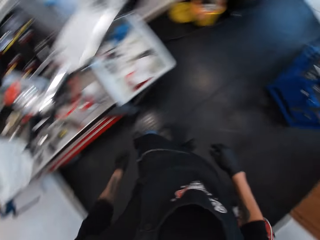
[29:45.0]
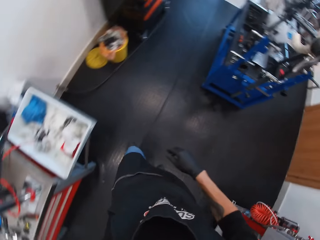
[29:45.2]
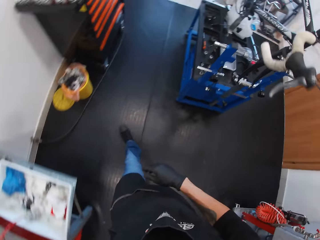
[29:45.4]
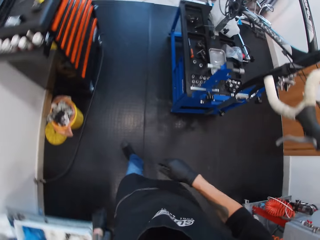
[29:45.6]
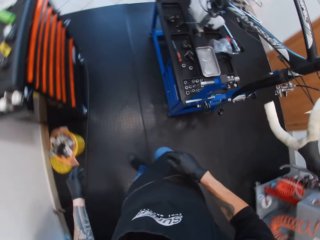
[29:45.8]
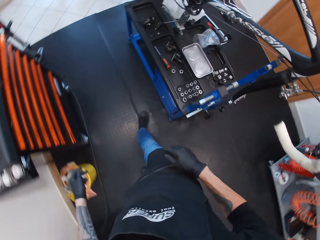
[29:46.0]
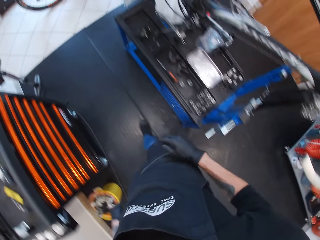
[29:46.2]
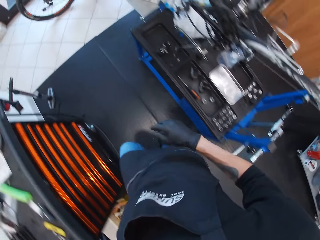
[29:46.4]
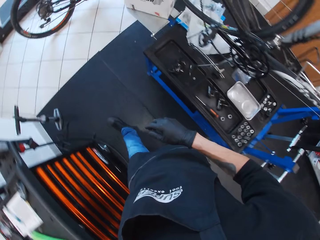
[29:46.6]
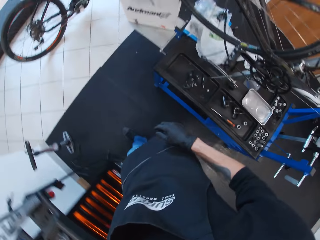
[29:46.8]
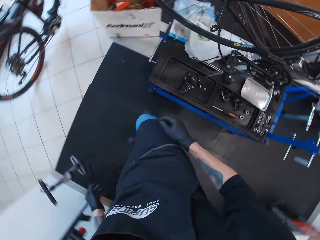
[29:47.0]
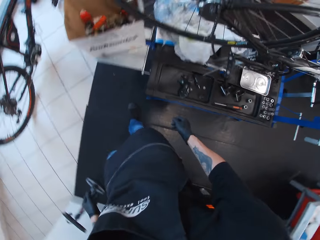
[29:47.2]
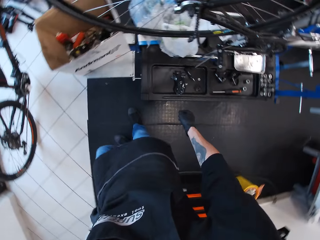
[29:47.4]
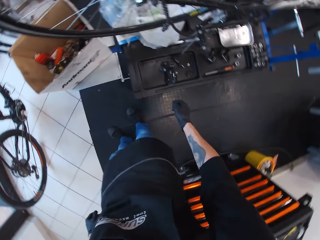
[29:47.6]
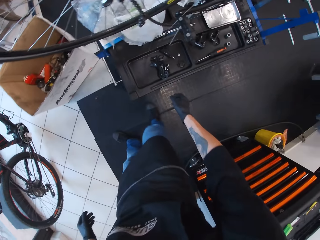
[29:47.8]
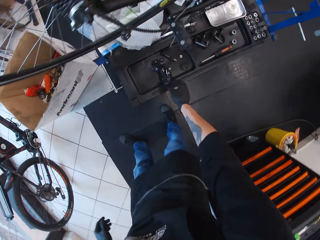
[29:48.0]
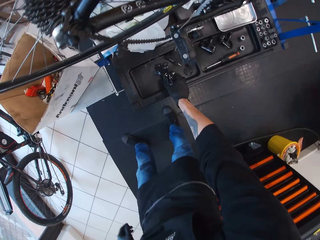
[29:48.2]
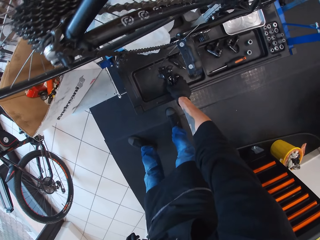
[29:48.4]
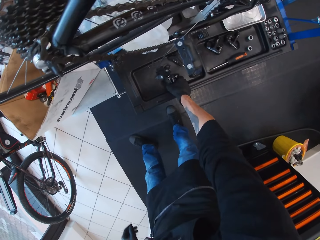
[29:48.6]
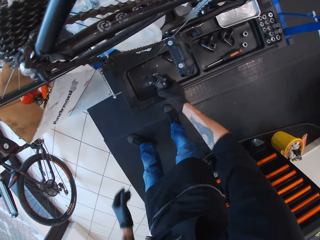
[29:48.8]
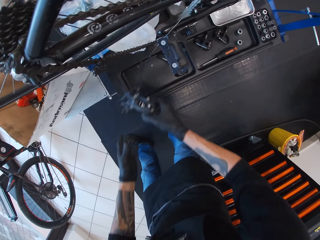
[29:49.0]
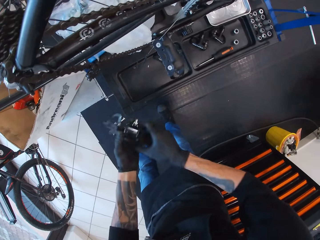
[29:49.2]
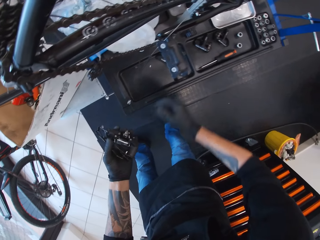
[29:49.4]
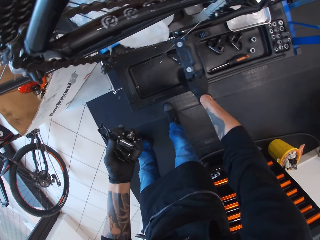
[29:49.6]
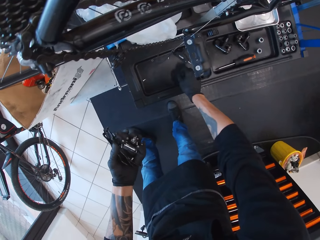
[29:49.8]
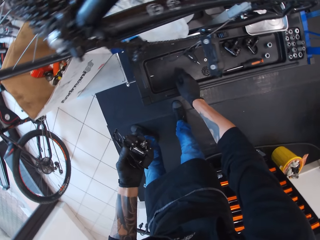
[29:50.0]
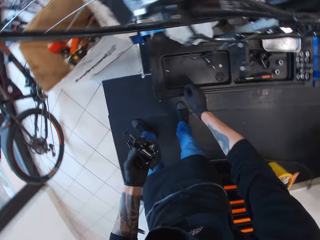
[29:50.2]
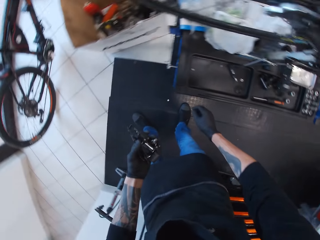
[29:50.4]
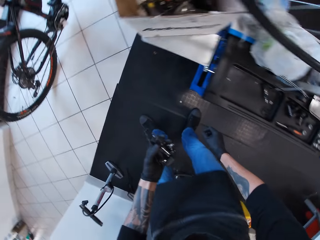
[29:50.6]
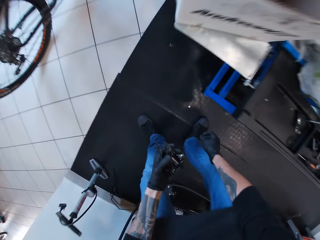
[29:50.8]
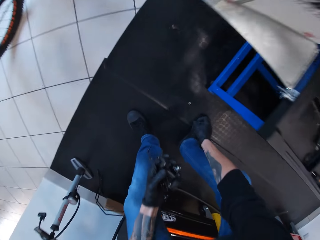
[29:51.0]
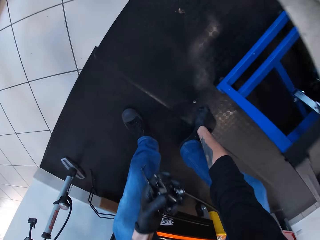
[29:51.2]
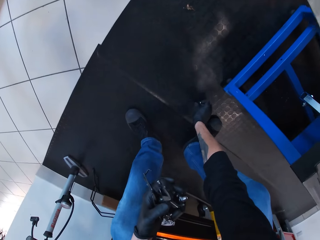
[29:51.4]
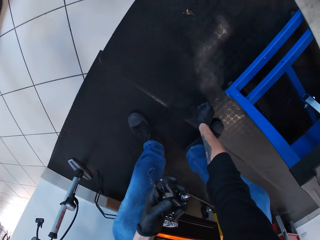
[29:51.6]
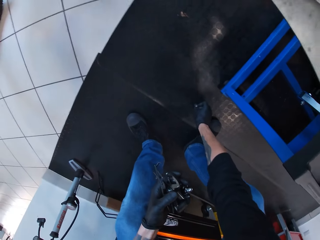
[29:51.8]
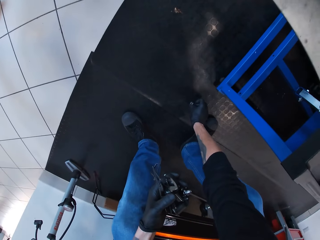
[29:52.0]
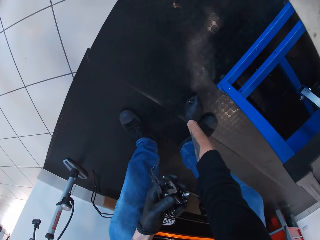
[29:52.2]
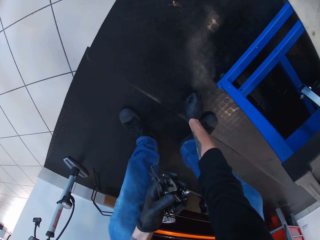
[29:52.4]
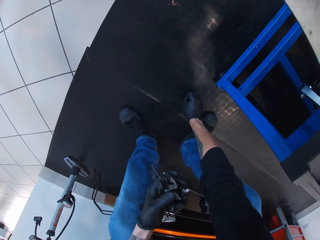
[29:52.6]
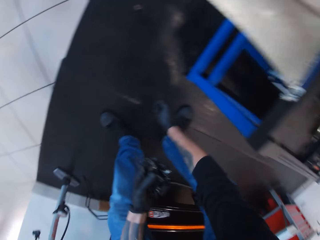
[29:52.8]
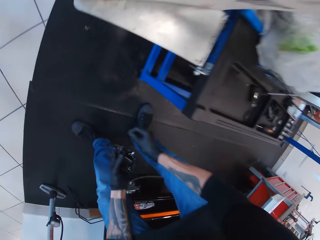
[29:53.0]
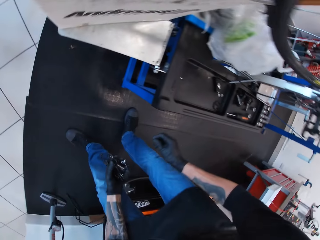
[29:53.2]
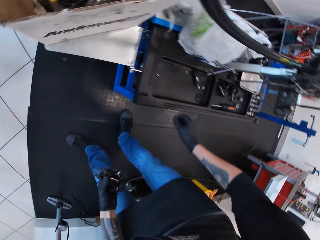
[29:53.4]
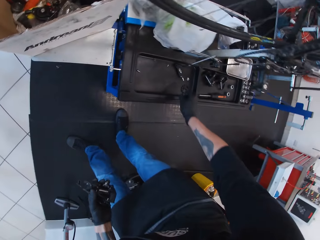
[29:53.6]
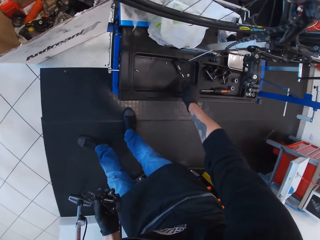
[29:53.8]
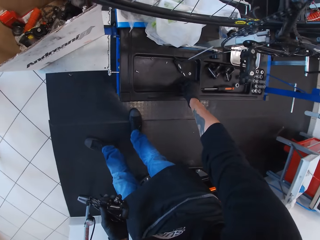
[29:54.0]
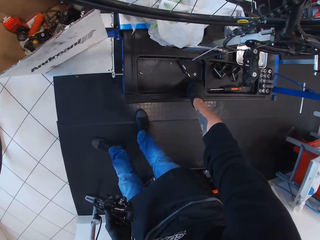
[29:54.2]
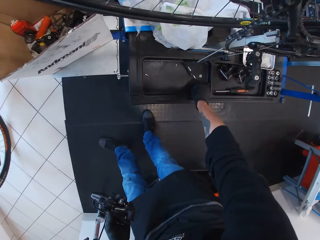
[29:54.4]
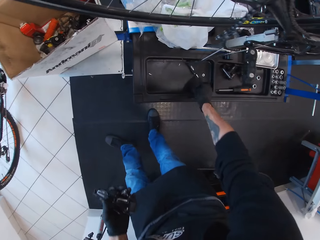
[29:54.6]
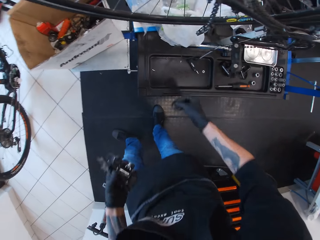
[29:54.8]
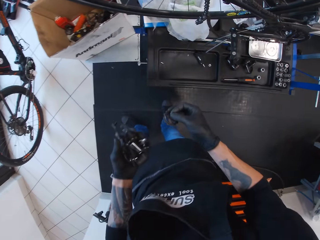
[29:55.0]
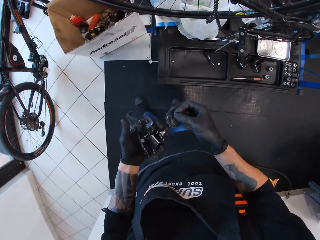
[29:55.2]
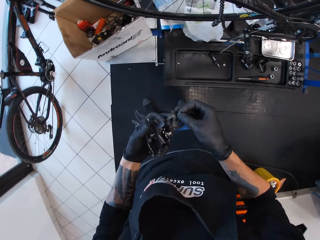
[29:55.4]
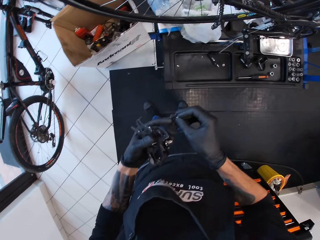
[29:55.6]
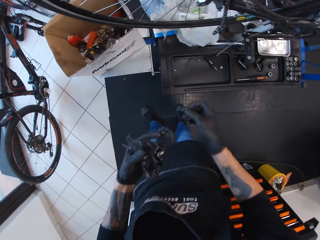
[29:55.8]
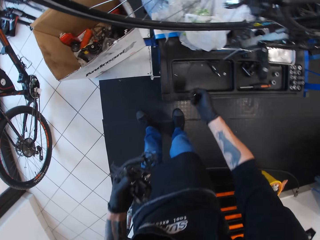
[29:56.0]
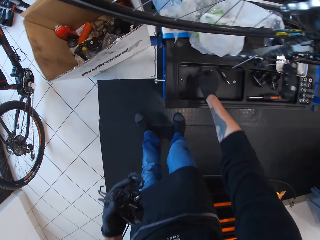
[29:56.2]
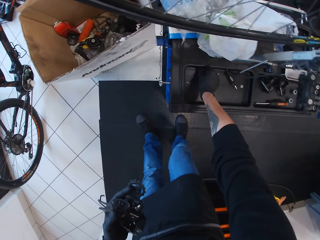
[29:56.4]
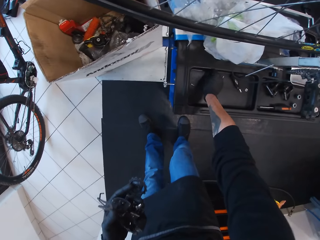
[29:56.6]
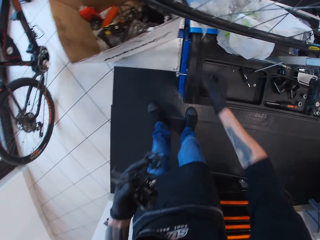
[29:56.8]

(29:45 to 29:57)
The camera wearer rubs hands together. They walk around the bicycle garage. They pick up something. They turn around. They bend down. They pick up a nut on the floor. They hold a chain wheel.

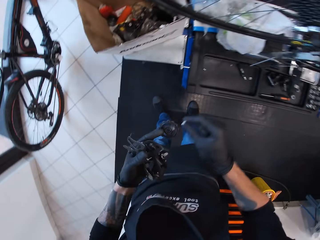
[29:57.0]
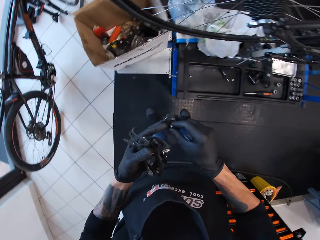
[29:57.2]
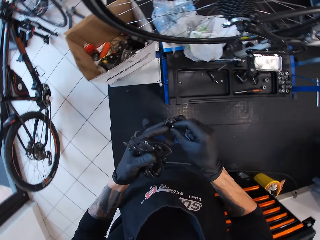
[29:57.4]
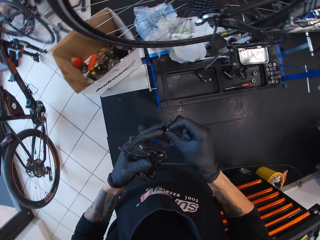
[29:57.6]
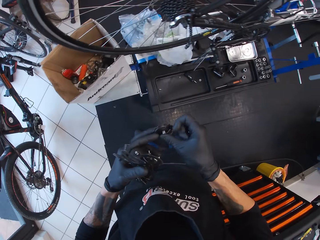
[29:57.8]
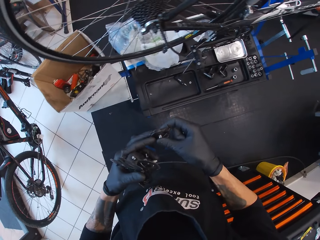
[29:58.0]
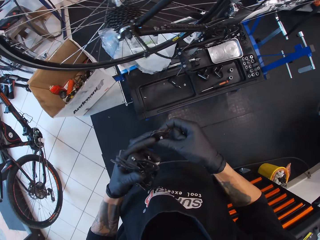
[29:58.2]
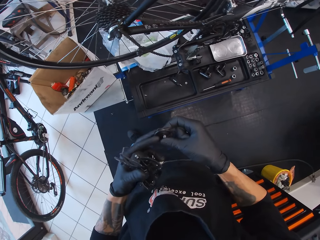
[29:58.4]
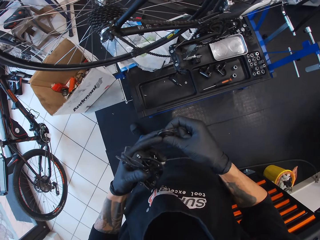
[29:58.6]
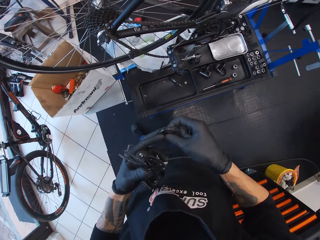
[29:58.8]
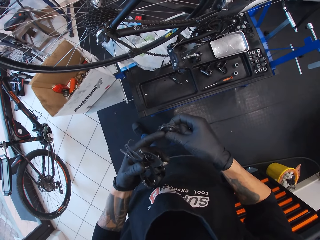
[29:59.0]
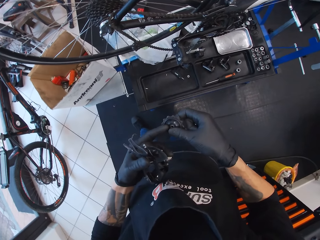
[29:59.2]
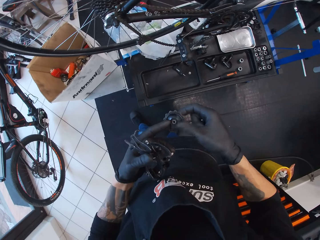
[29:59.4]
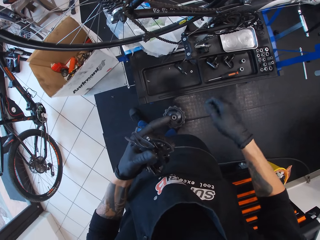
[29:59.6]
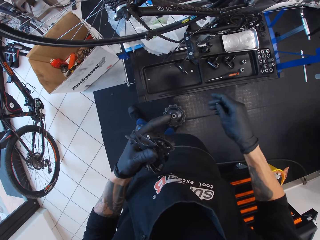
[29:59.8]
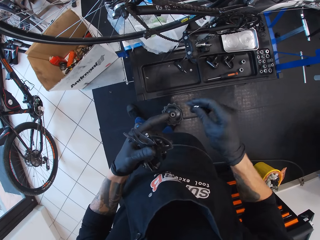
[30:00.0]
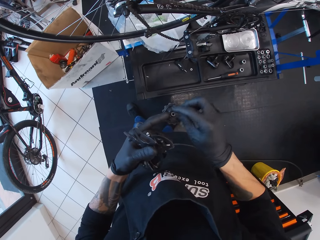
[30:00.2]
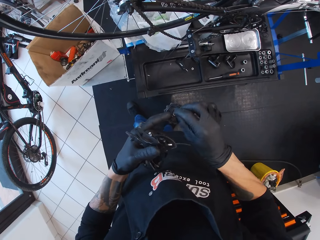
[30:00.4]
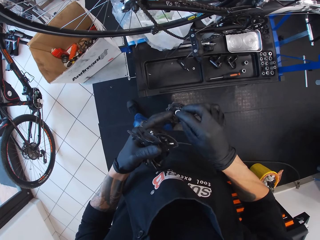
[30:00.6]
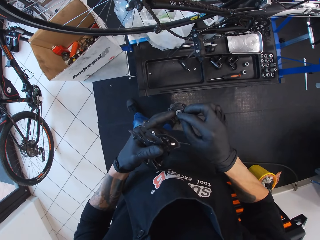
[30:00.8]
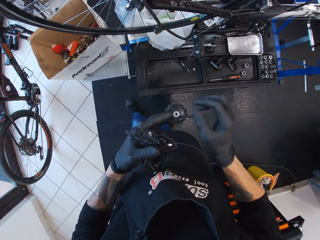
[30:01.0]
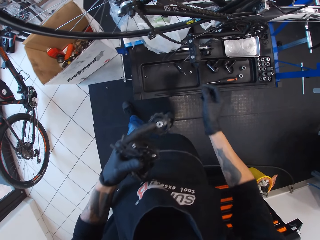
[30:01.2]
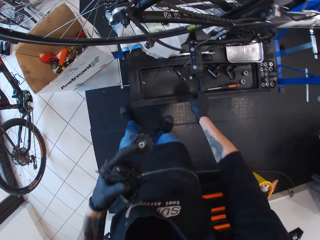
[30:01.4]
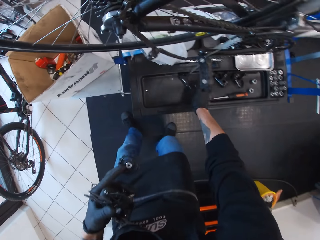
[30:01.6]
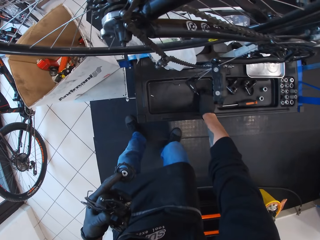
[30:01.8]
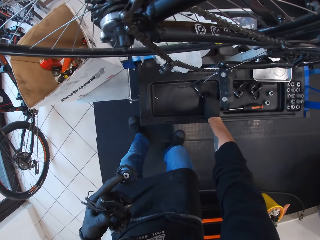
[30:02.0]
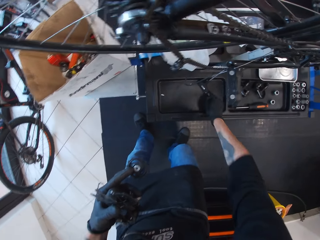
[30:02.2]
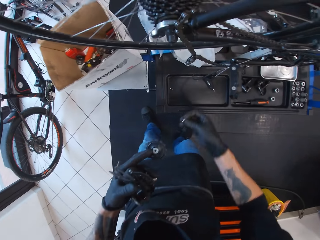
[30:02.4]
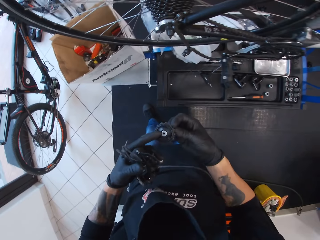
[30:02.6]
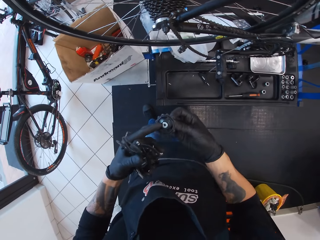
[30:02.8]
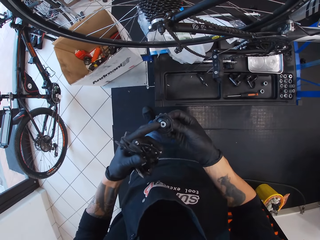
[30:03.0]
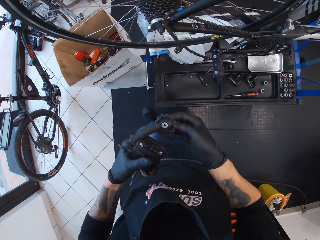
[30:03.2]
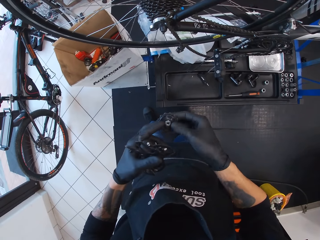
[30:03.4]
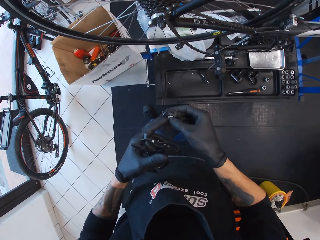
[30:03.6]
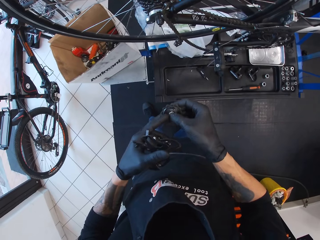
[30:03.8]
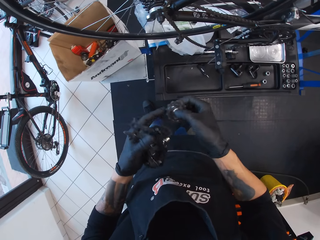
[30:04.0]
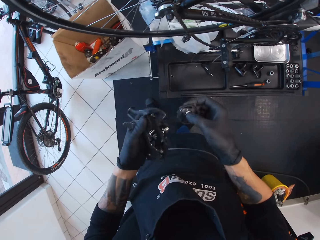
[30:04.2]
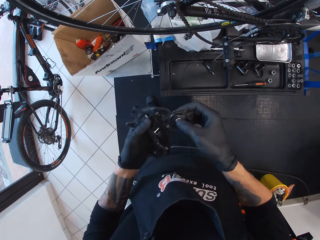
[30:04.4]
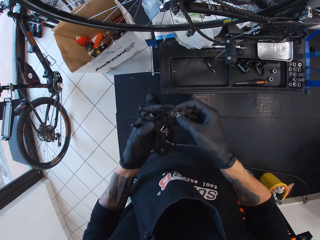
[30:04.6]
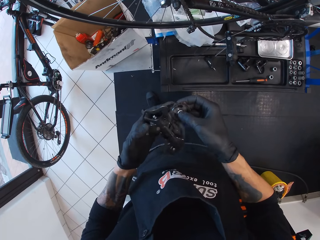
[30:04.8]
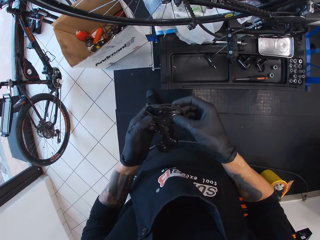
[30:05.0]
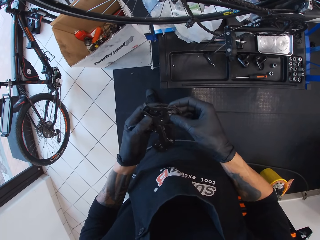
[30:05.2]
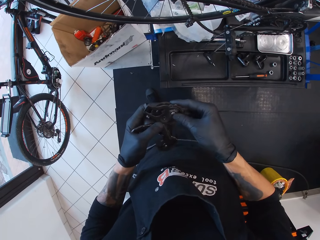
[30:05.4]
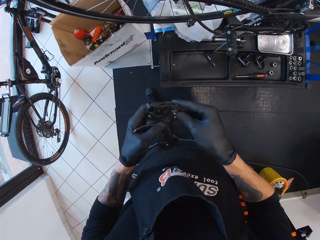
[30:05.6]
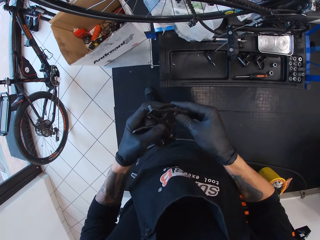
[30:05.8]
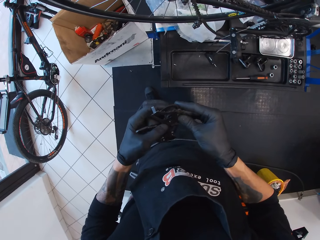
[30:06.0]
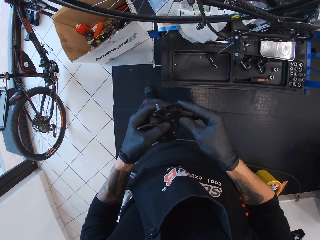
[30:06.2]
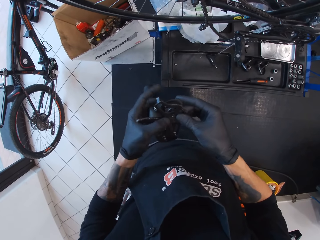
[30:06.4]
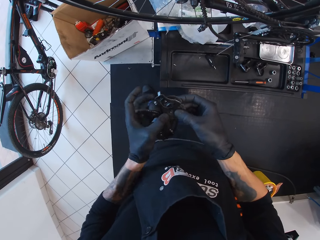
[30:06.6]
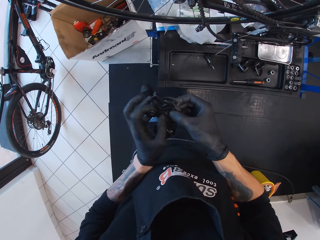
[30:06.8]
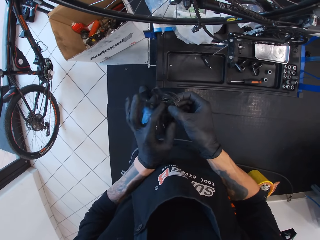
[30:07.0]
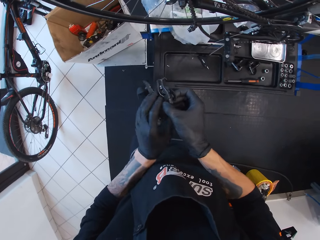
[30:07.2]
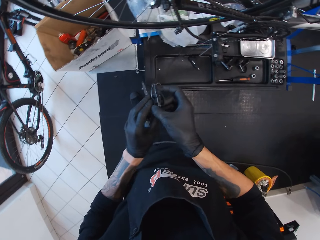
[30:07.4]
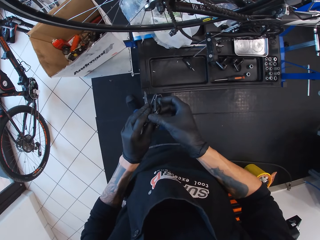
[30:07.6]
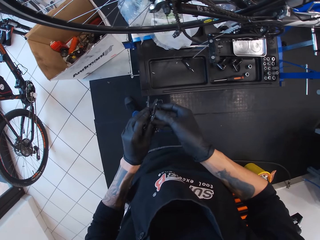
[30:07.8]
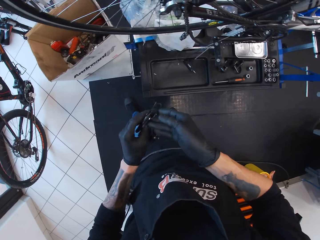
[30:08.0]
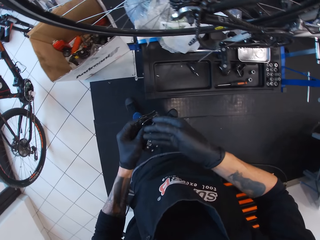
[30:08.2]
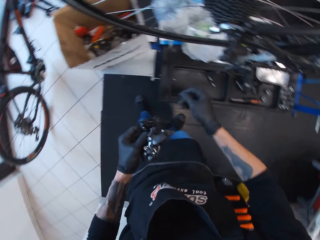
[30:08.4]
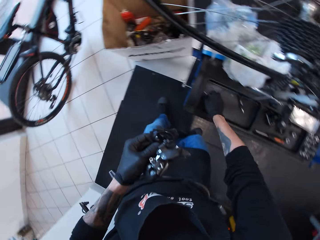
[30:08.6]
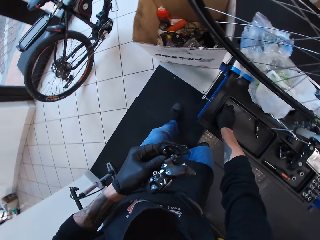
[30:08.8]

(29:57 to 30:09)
The camera wearer adjusts a chain wheel. They pick a nut on a tray. They adjust the chain wheel.
